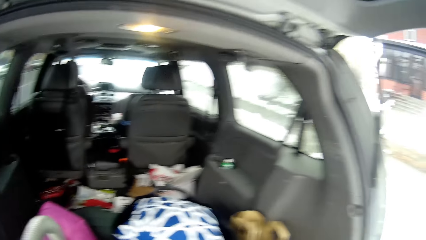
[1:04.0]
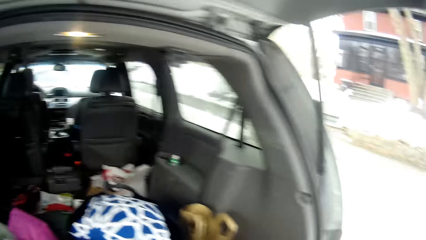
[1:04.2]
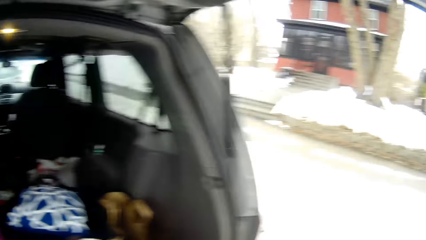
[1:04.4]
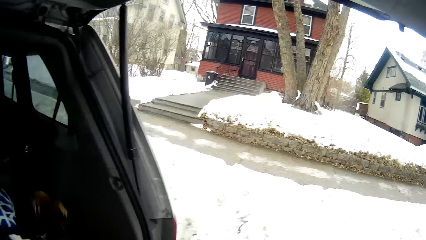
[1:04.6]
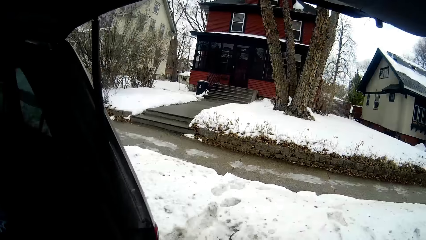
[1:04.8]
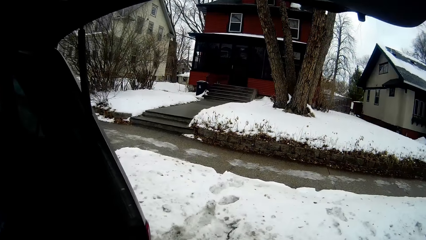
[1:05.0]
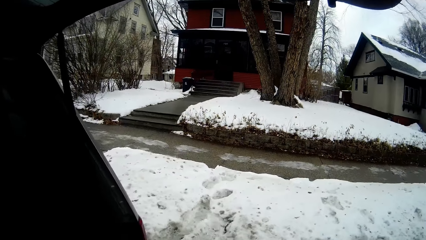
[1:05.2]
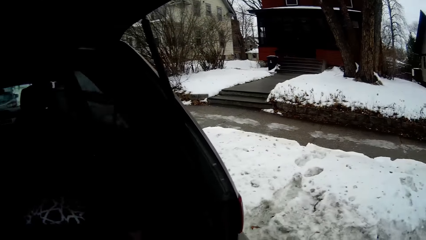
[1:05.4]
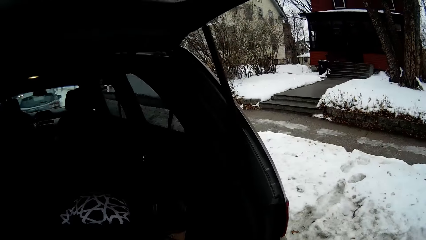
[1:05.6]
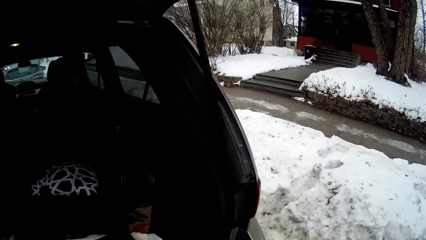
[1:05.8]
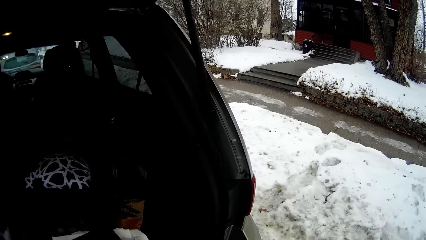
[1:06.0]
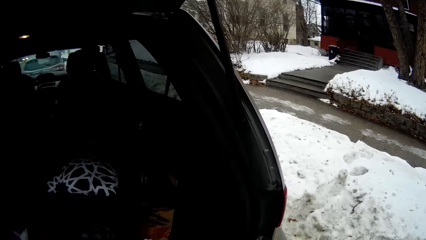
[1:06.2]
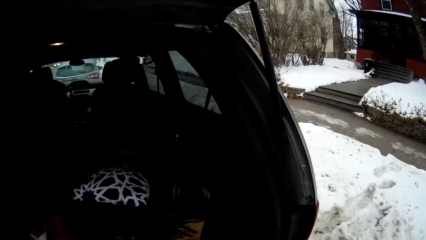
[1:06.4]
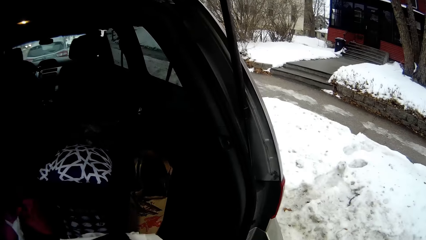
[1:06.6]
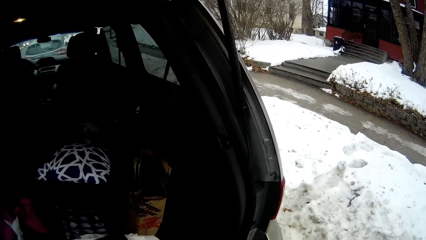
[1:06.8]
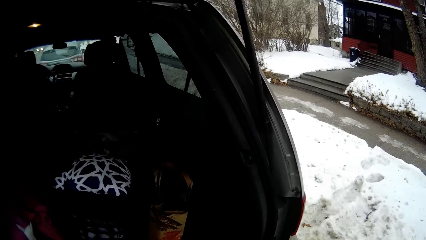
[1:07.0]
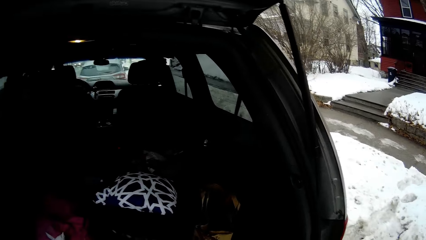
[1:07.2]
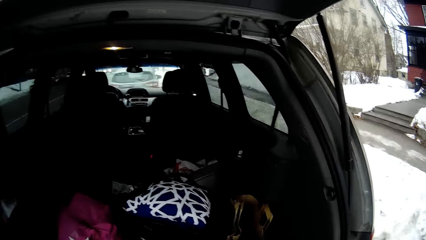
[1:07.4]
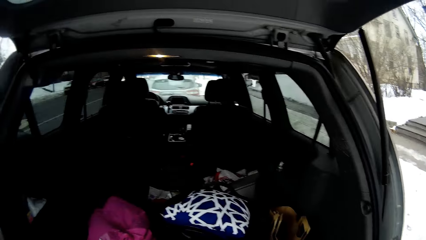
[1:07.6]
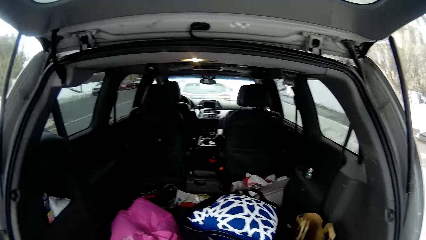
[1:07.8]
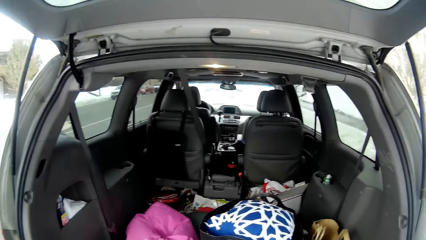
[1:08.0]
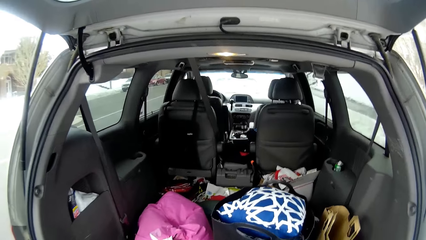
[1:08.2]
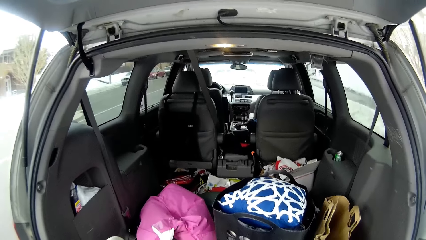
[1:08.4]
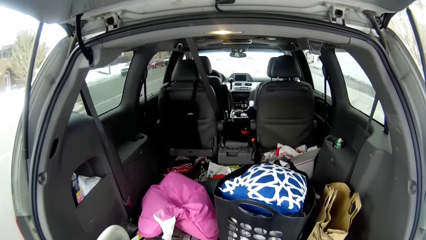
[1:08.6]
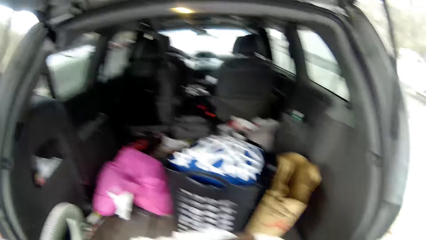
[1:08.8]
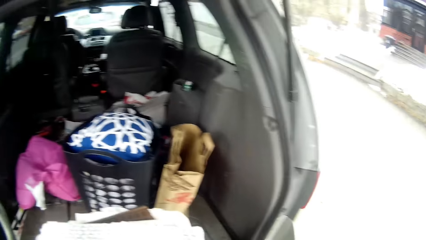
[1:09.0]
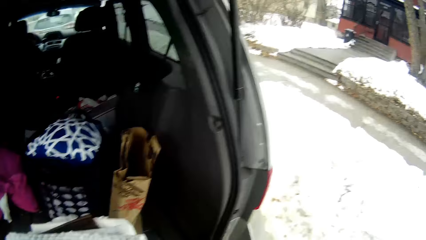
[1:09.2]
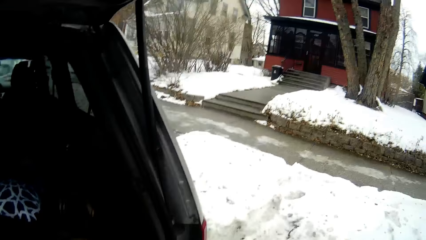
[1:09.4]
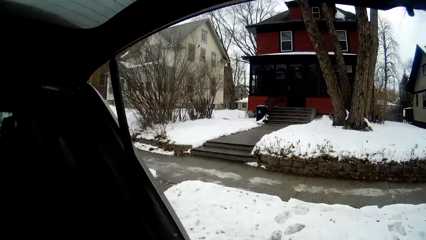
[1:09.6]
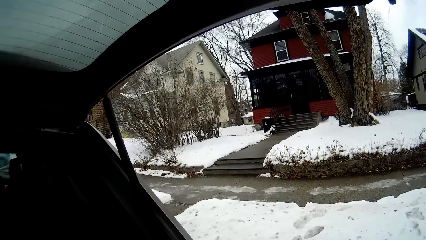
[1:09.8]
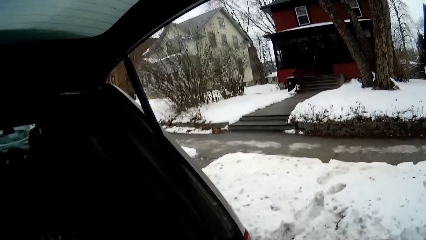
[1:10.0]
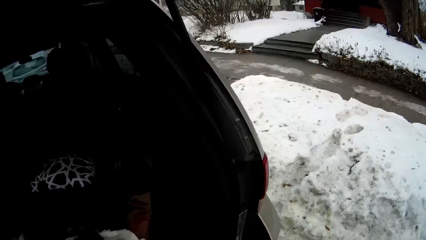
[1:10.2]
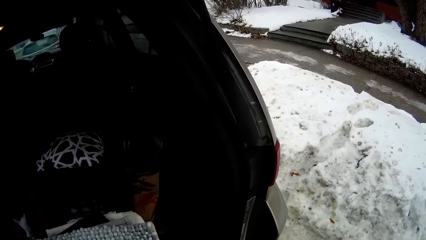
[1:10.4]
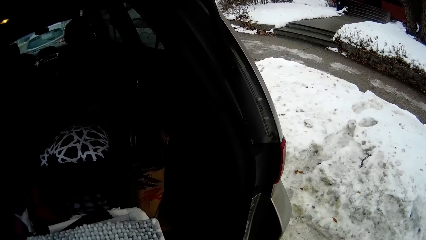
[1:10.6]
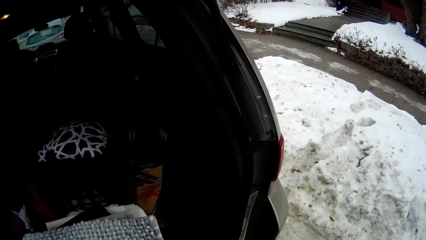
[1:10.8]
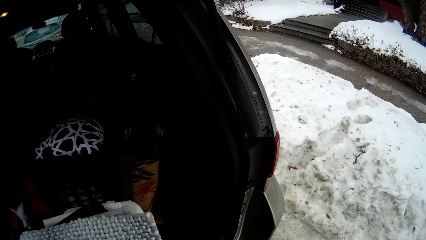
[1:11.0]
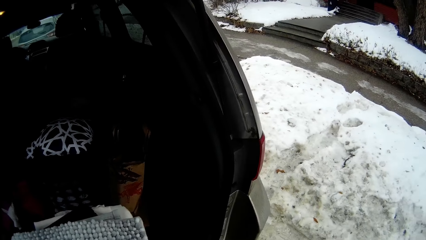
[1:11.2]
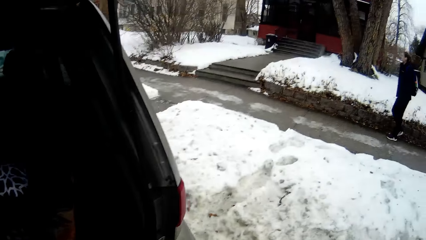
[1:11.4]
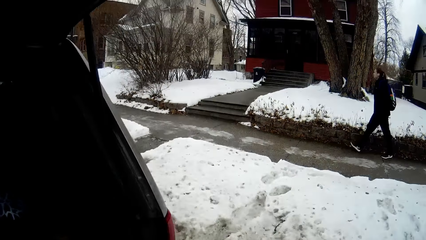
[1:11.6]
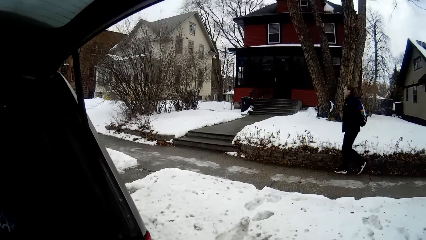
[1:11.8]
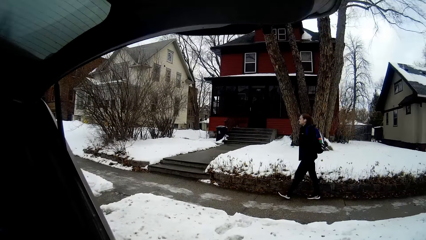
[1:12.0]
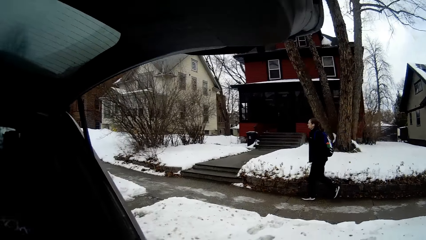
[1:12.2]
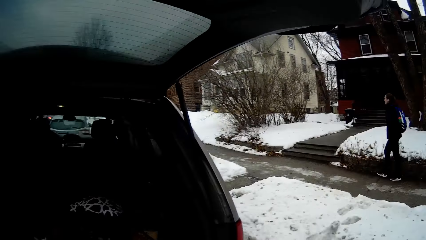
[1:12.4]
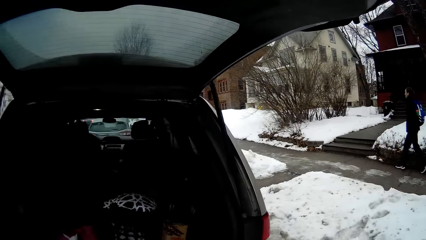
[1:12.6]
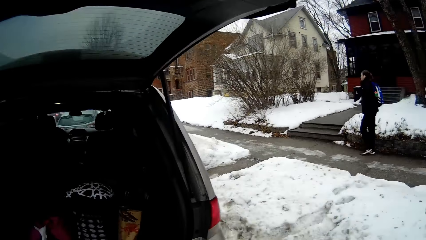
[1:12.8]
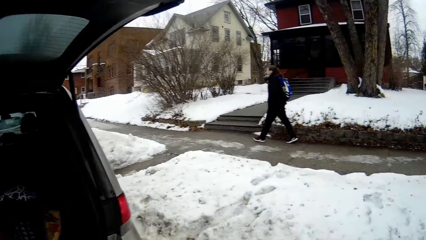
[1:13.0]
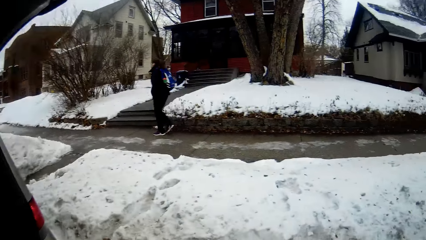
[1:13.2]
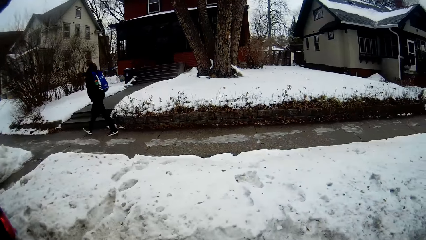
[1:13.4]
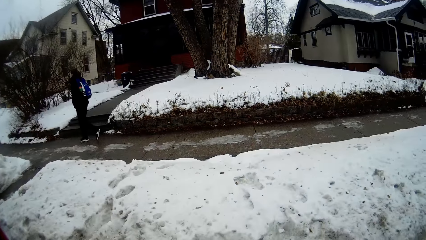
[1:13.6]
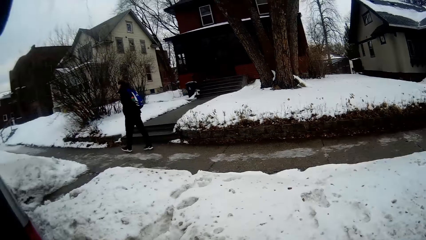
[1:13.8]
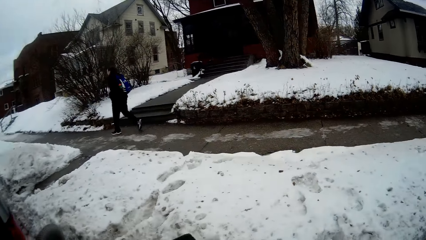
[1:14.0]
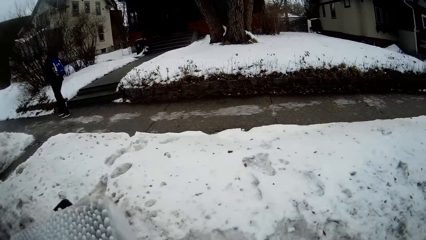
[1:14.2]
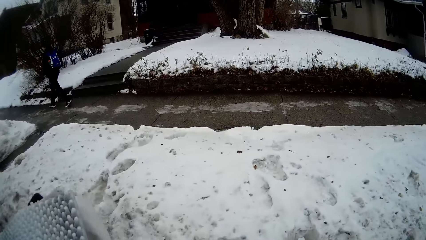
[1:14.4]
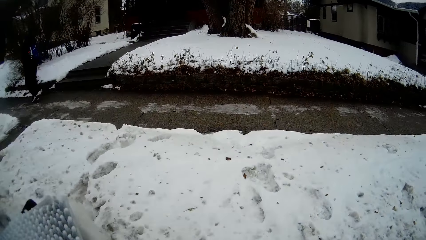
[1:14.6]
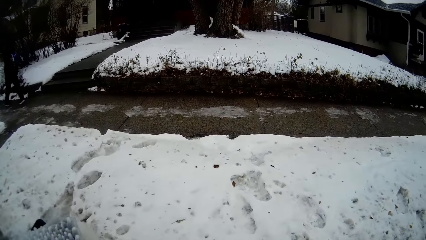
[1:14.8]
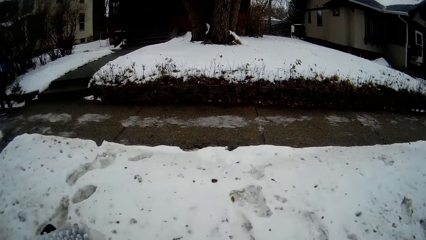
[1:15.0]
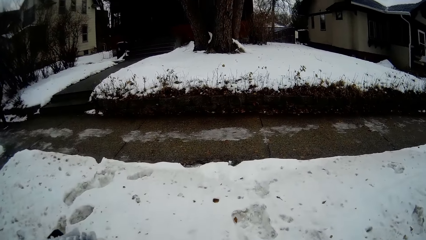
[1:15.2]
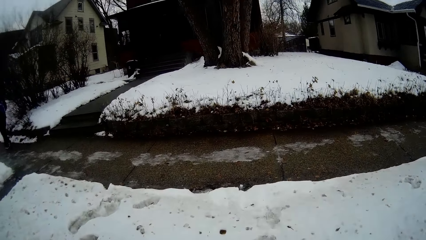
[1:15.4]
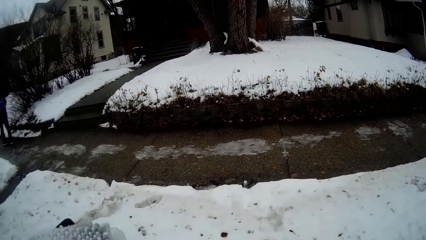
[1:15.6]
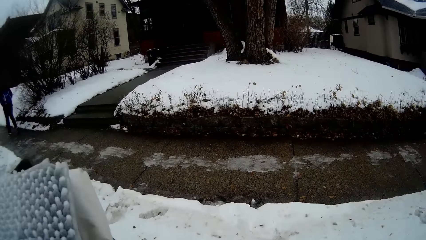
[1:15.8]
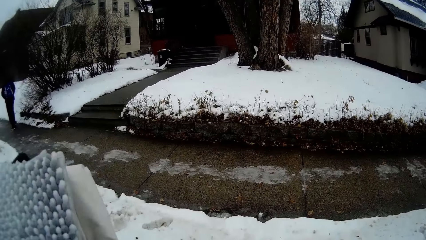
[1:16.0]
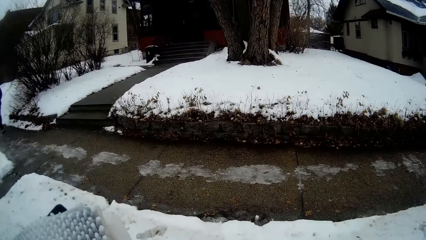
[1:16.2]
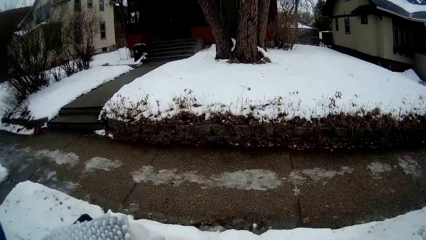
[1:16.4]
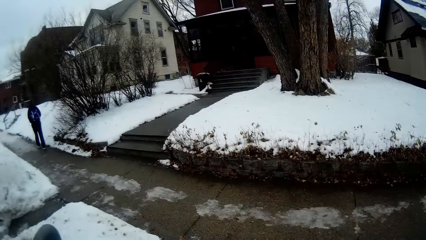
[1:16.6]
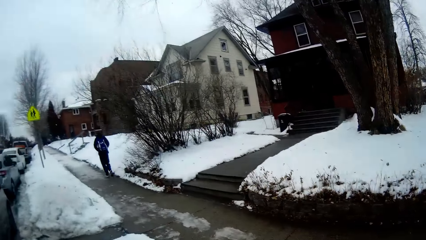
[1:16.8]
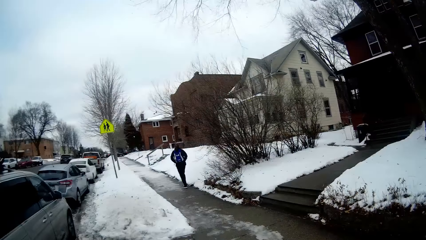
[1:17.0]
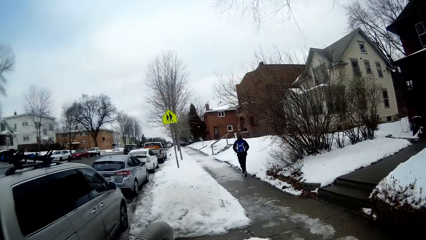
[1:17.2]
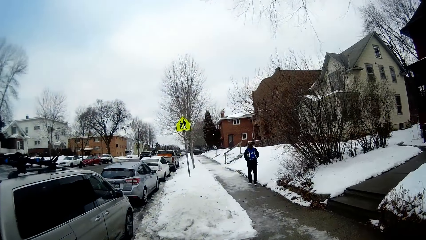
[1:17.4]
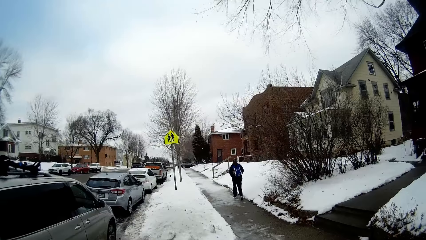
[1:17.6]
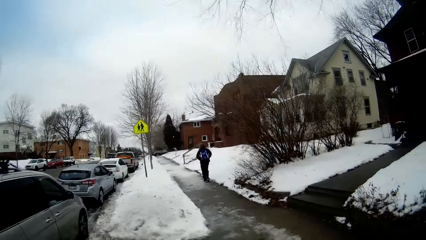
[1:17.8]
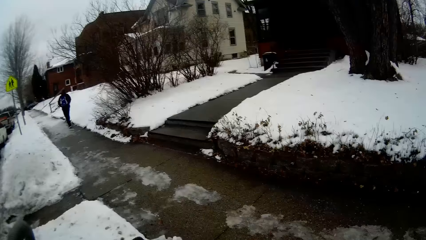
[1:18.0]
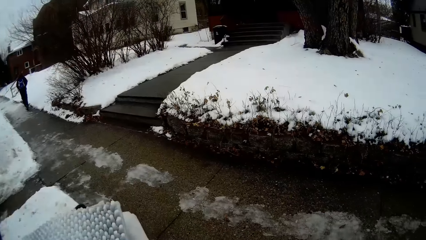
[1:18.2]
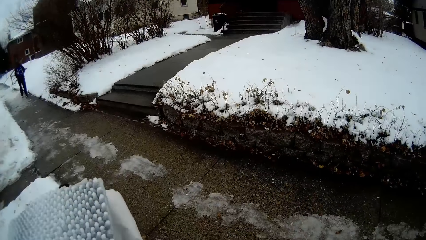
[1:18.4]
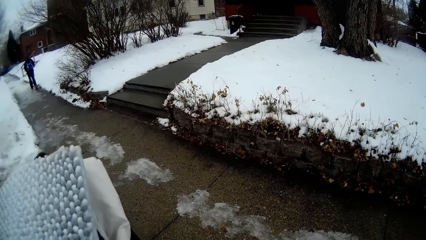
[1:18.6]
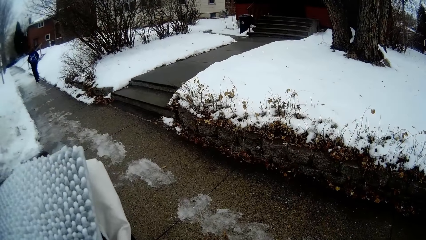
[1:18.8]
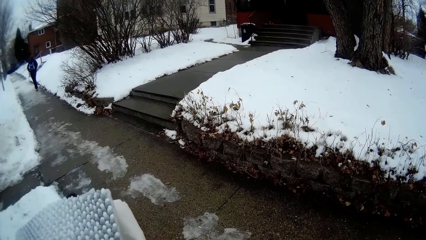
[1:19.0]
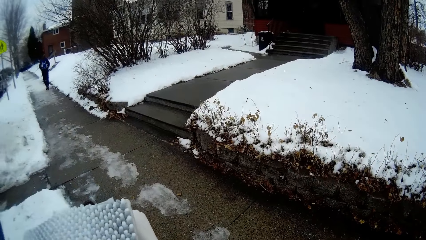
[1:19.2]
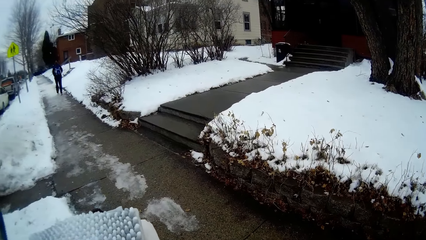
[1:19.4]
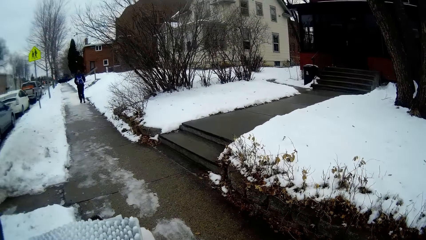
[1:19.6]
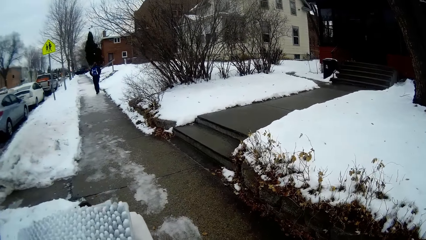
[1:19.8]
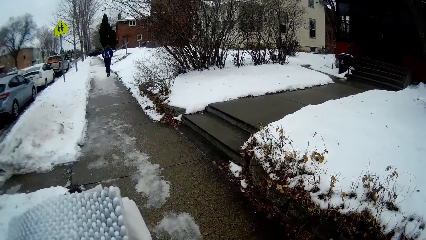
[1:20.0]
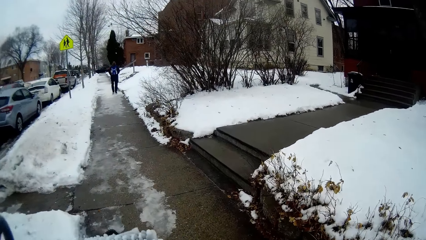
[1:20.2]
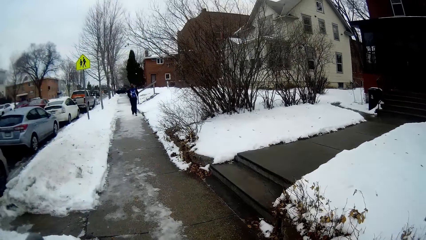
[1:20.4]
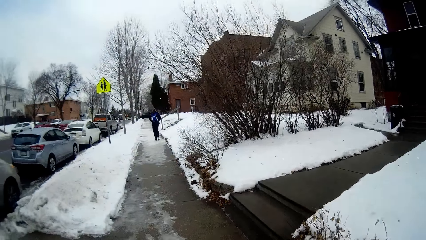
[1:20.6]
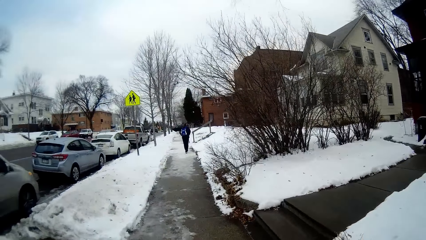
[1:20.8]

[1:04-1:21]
The camera wearer looks around the compound. A man walks on a pavement. The camera wearer walks towards the pavement. They walk along the pavement.
